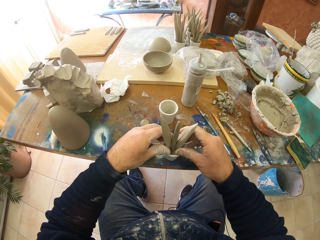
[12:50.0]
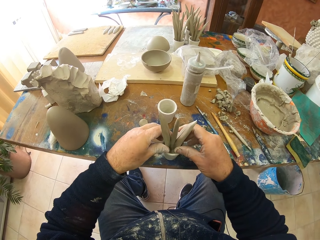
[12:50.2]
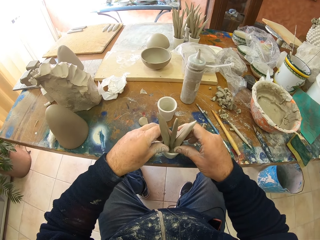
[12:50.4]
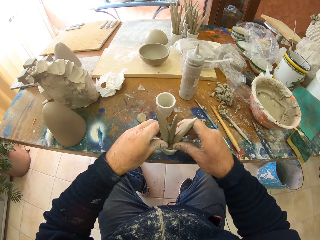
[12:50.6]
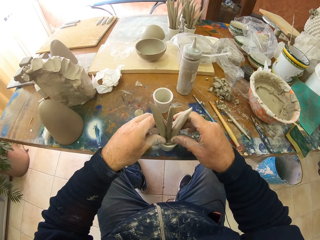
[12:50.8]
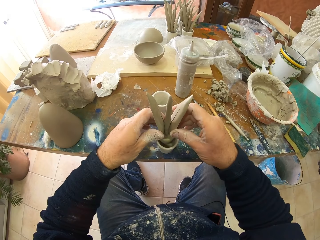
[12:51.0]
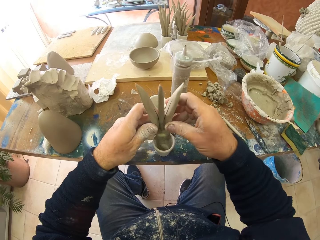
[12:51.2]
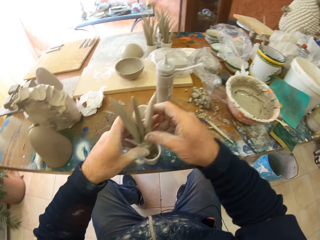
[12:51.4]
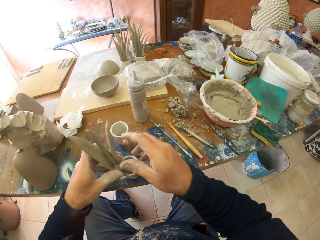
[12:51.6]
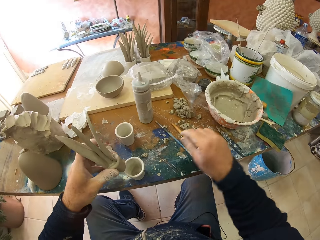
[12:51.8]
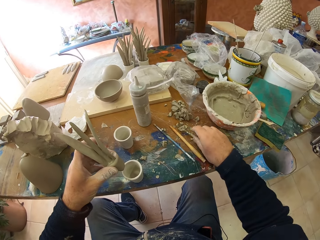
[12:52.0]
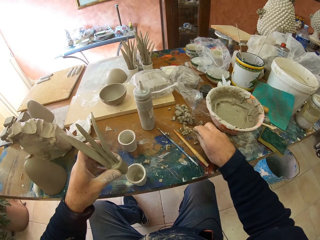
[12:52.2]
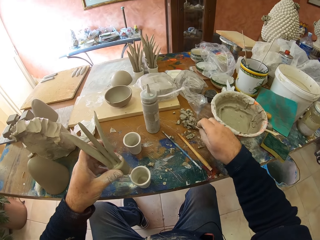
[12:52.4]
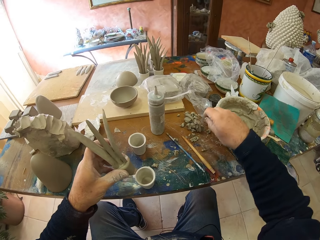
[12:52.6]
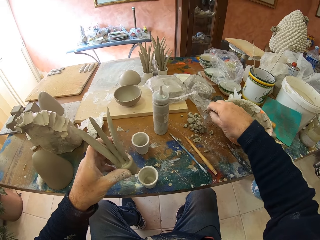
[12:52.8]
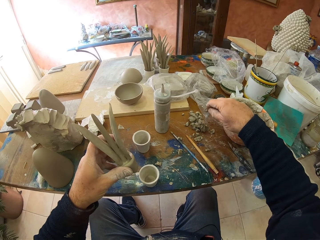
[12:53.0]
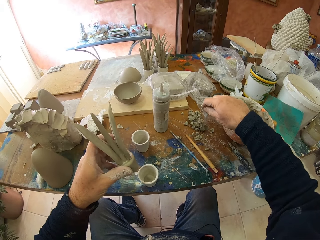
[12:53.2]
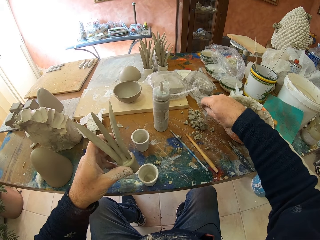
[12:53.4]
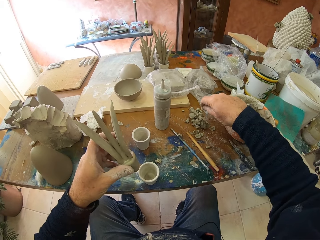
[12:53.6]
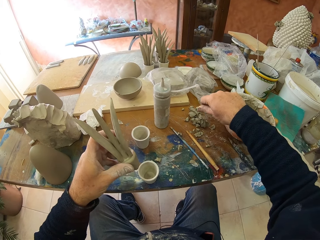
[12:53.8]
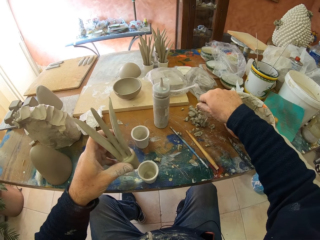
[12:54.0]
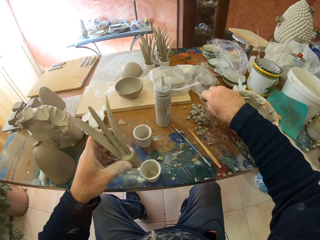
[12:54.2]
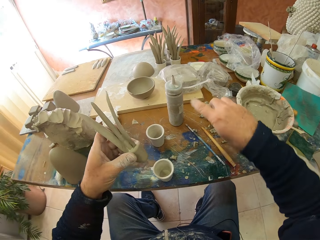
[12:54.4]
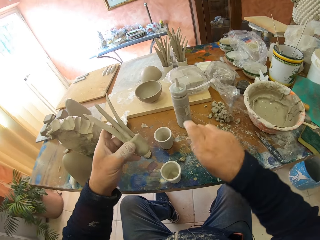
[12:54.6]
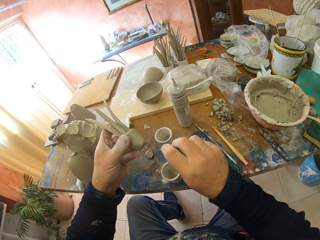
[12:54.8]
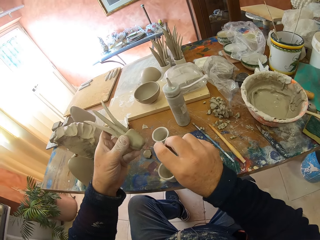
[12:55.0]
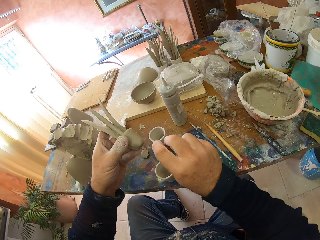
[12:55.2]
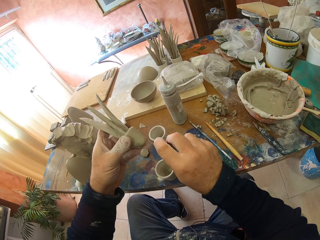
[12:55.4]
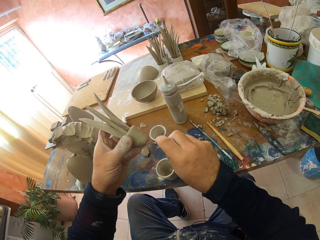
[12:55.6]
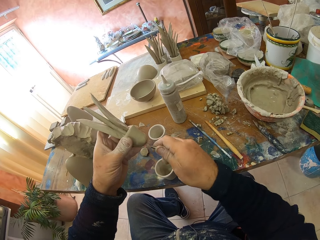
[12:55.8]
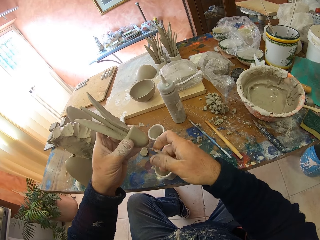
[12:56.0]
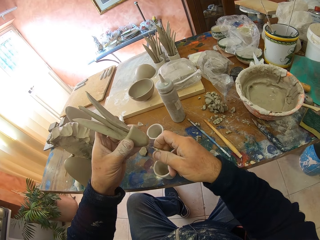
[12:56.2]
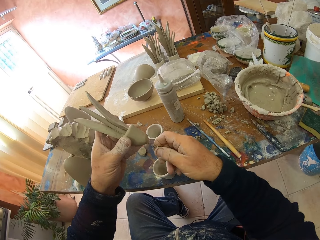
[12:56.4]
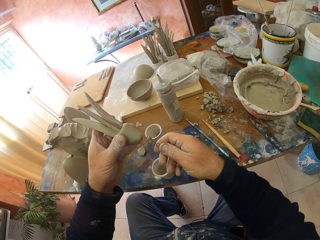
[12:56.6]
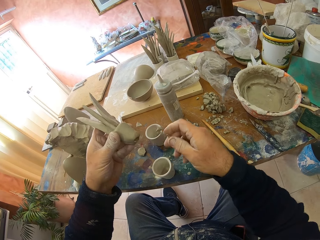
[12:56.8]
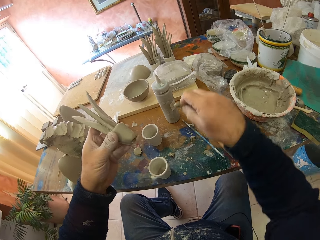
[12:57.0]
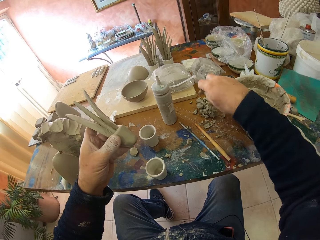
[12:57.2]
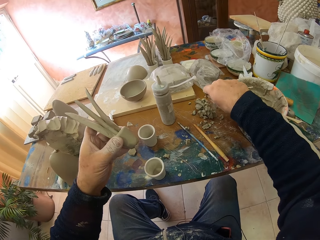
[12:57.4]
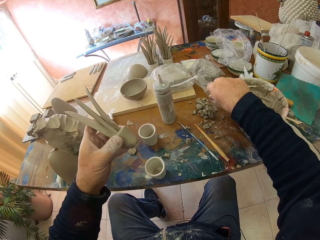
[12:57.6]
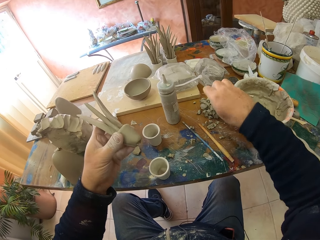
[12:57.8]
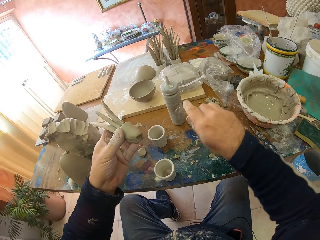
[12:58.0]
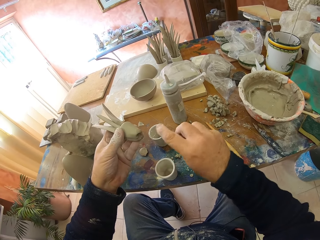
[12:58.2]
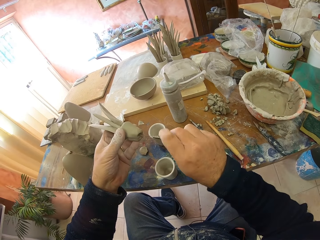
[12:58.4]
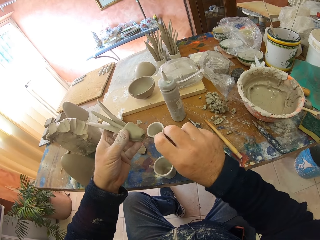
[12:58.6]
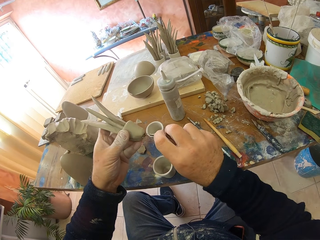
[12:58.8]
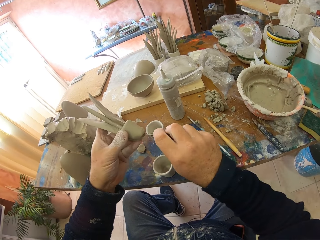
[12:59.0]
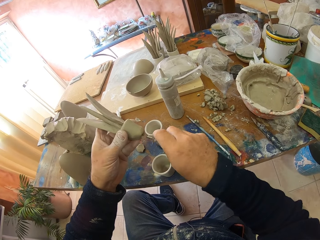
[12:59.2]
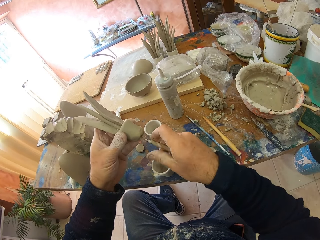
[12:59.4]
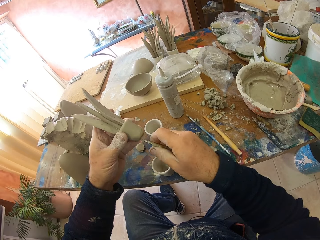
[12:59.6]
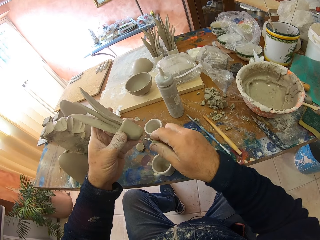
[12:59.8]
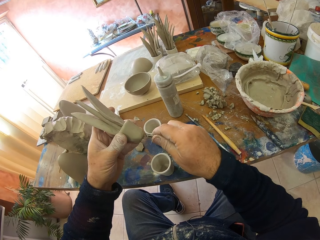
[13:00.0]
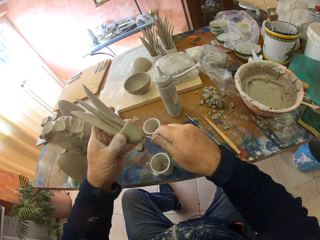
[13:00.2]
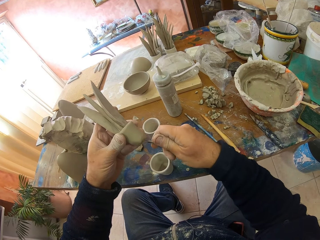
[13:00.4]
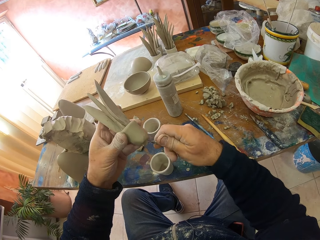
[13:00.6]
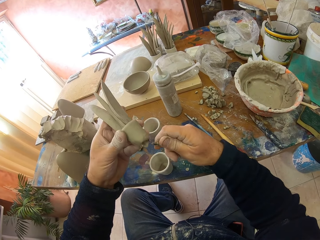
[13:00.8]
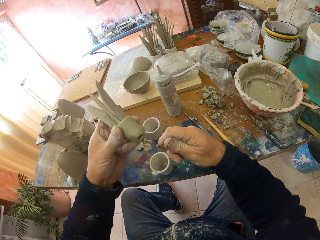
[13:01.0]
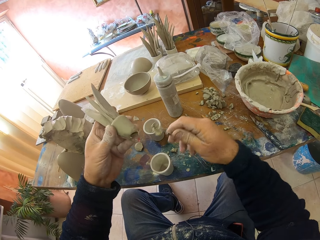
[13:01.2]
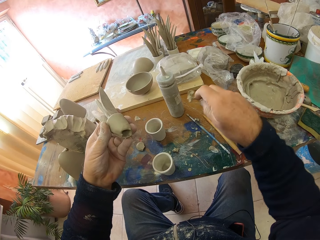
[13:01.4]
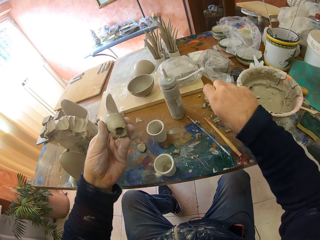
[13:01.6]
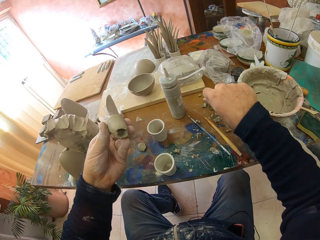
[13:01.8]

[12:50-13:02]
The camera wearer removes the sculpture from the container. They pick up the sculpting tool. They make a hole on the sculpture.

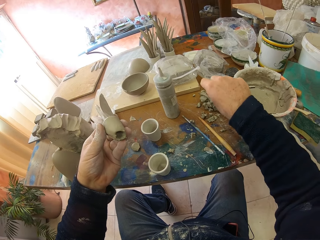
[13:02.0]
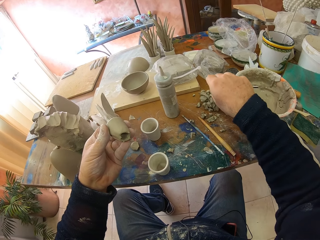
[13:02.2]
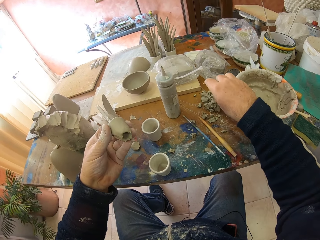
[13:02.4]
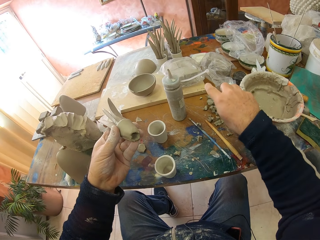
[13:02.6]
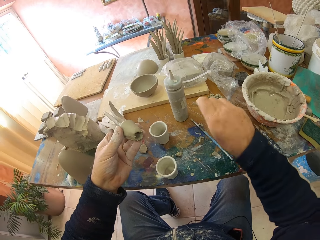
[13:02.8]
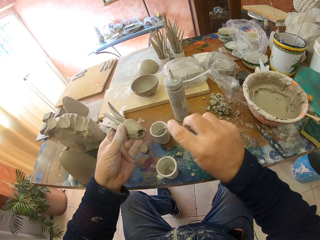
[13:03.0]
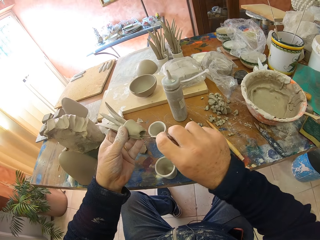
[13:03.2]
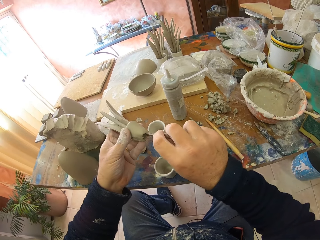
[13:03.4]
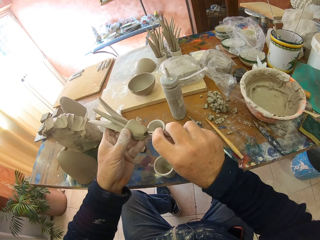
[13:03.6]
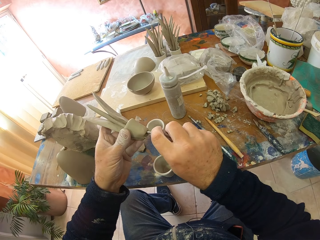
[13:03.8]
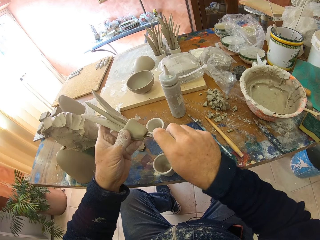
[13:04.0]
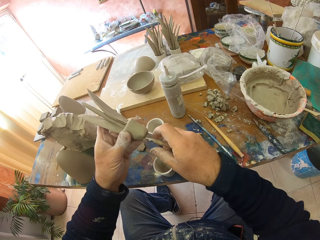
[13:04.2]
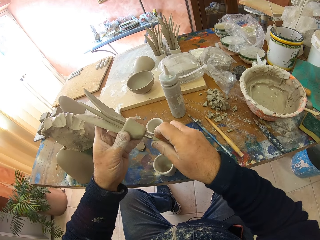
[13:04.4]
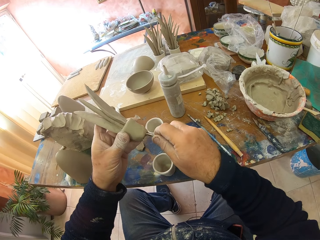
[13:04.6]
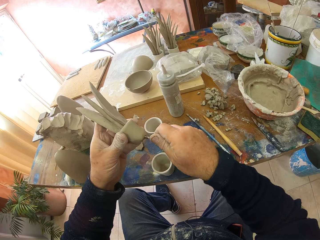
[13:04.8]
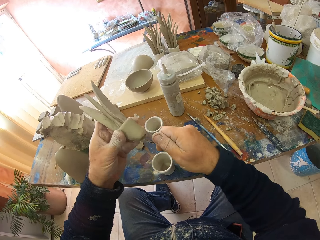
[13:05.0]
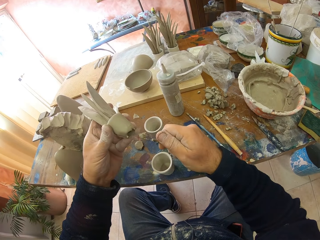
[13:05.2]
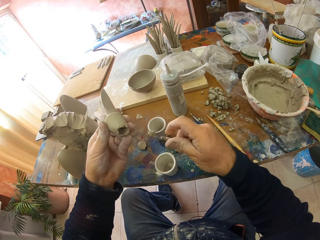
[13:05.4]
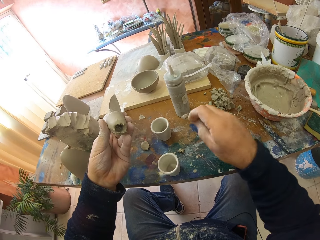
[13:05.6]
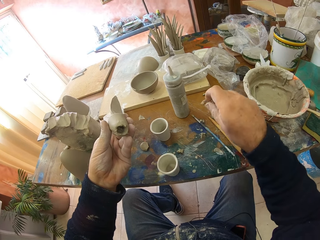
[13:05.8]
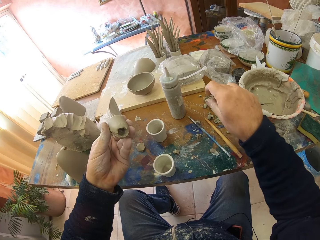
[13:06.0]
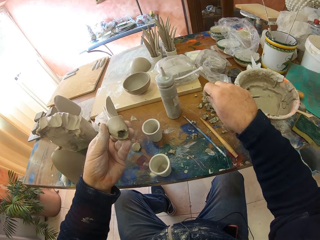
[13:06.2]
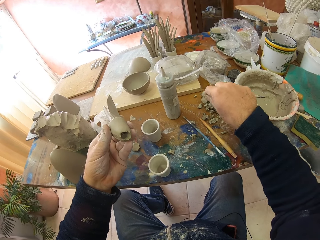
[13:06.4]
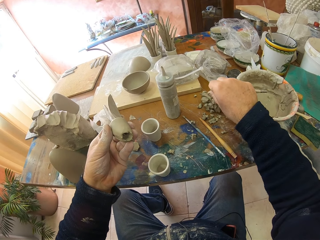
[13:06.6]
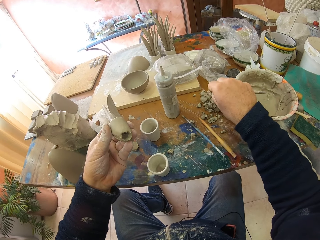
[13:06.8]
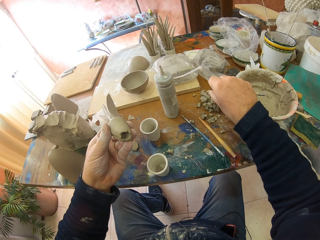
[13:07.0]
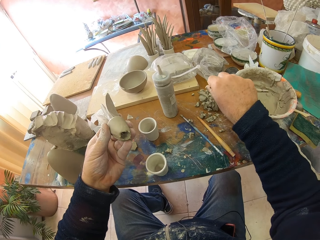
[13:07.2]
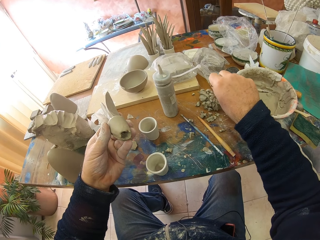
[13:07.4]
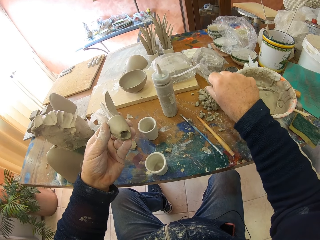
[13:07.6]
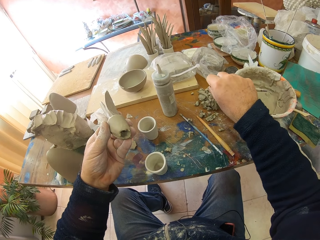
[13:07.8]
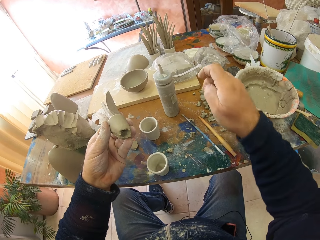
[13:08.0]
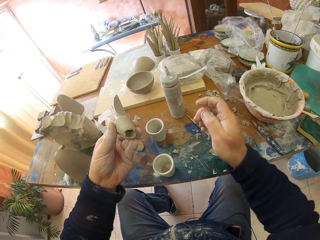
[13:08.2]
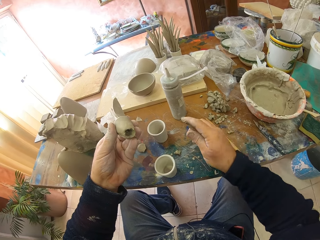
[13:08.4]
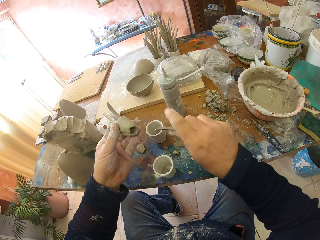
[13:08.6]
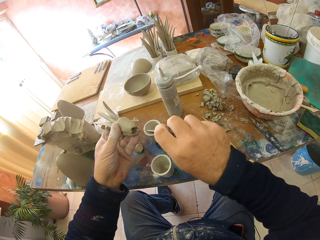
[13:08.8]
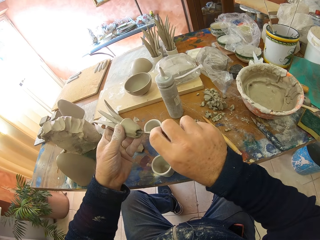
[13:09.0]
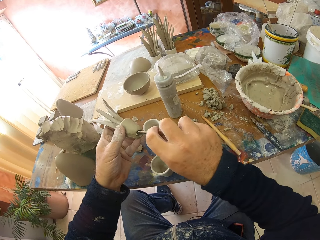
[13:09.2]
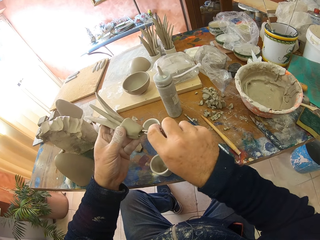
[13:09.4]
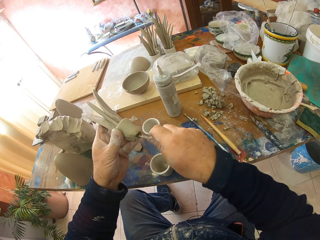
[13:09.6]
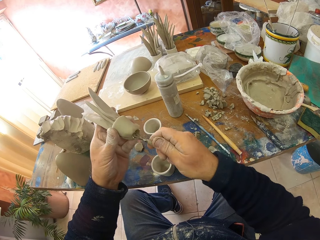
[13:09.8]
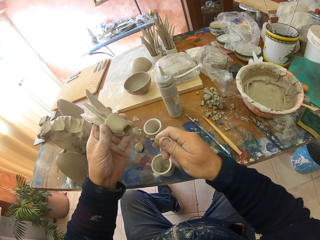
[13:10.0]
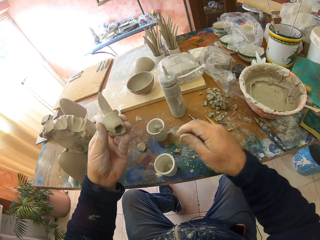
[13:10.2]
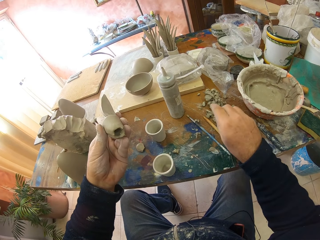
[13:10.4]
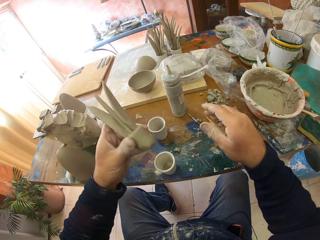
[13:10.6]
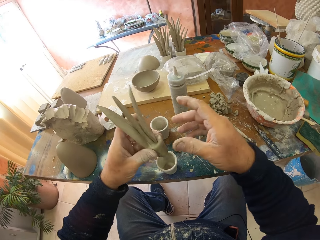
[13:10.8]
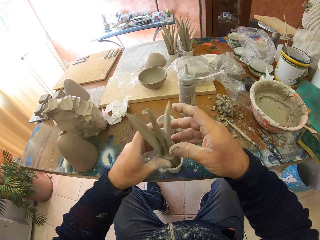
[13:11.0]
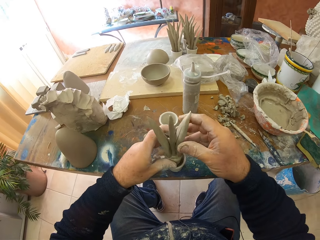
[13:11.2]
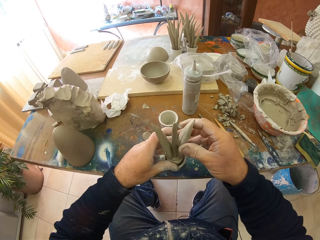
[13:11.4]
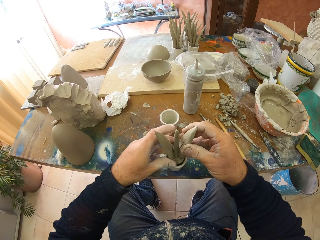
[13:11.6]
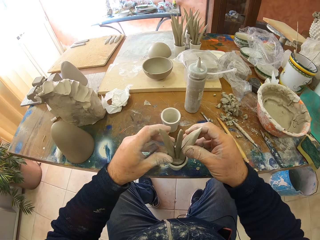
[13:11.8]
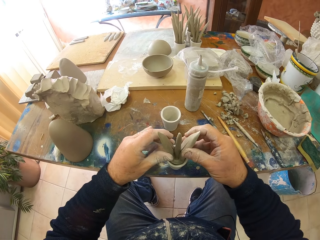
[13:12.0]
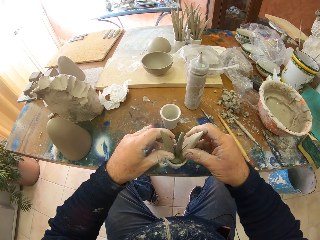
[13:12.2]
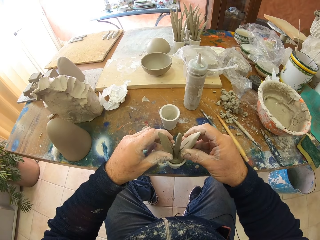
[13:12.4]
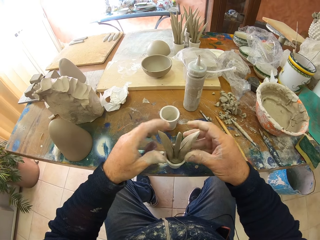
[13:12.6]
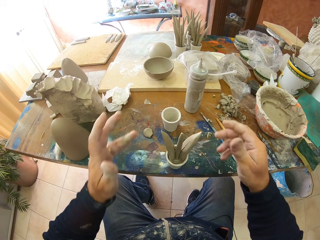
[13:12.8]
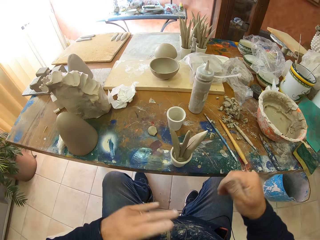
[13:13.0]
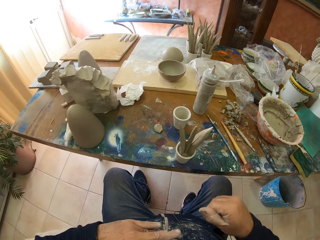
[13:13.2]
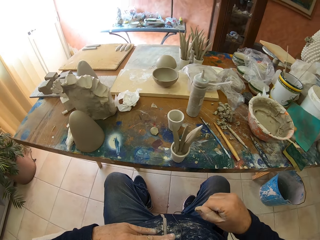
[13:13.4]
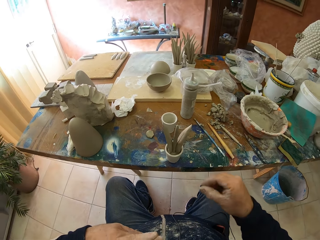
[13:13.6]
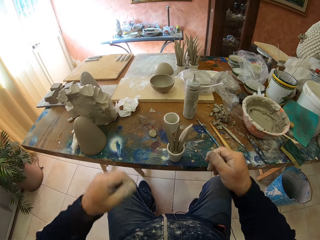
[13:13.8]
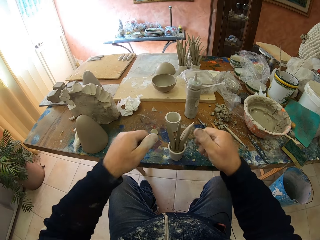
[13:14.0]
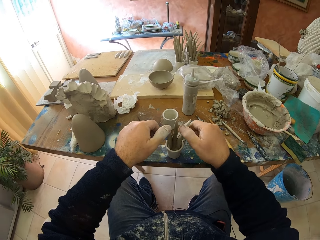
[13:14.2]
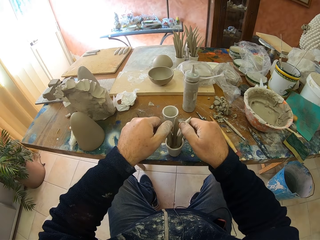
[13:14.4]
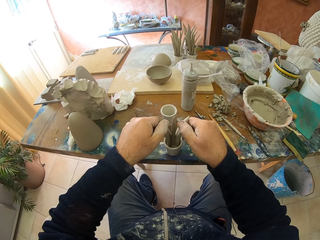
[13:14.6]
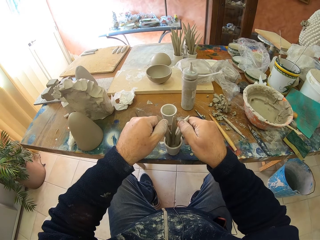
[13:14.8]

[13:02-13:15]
The camera wearer puts the sculpting tool on the table. They put the sculpture in the container.
